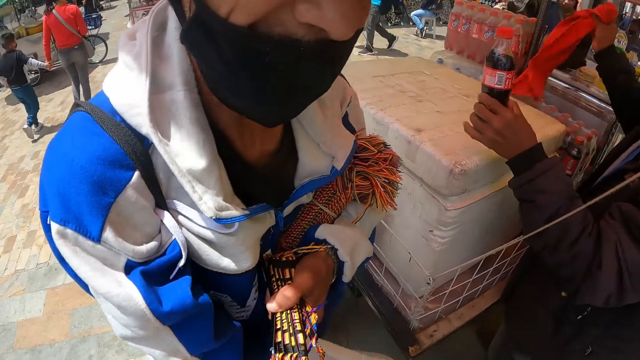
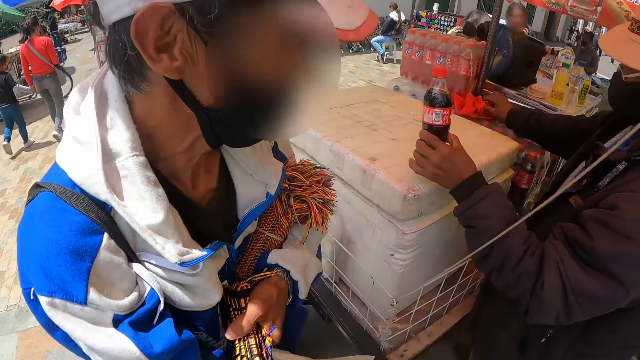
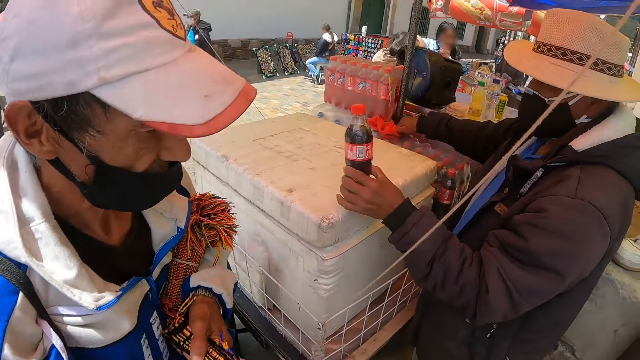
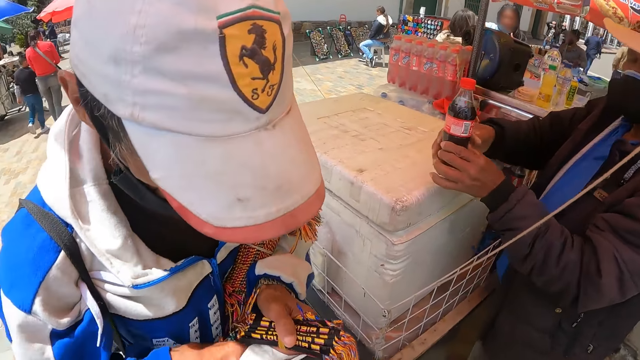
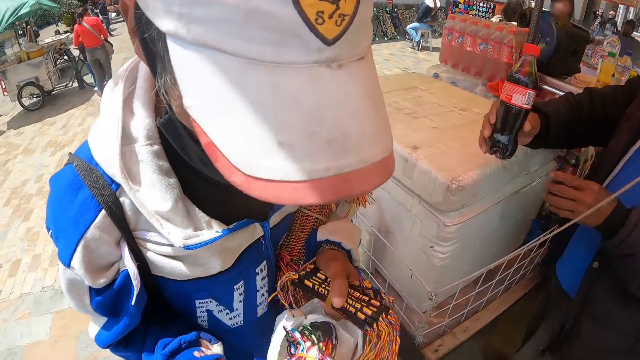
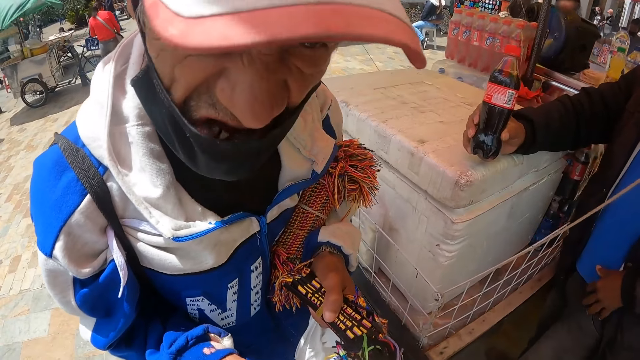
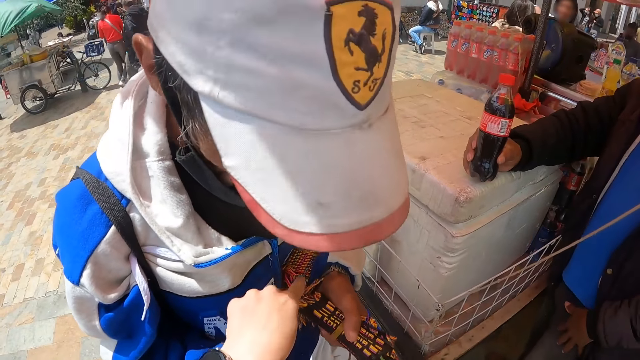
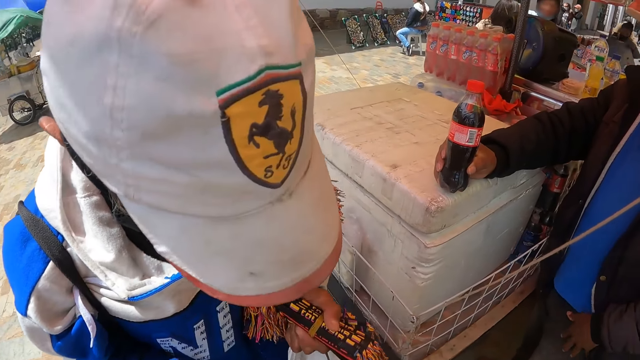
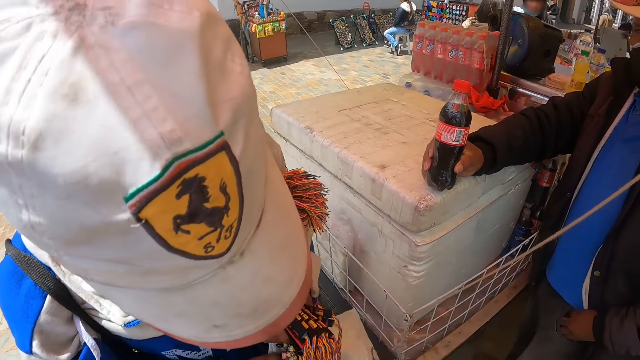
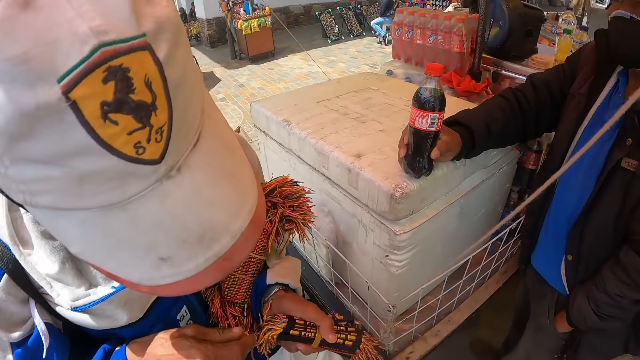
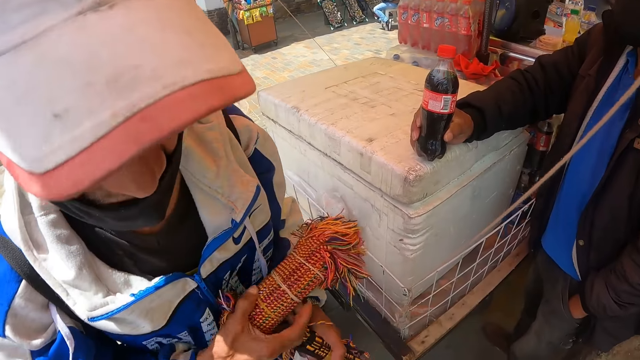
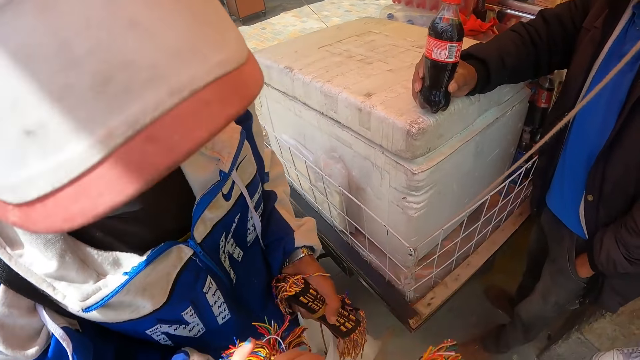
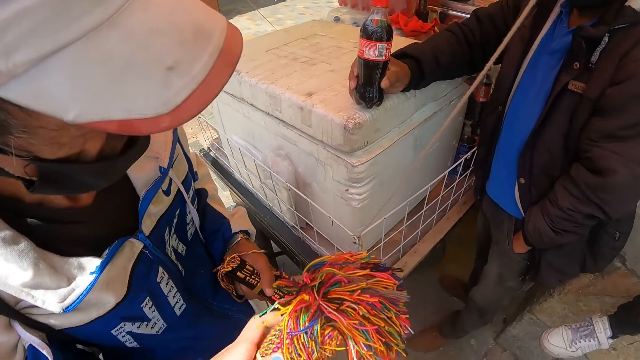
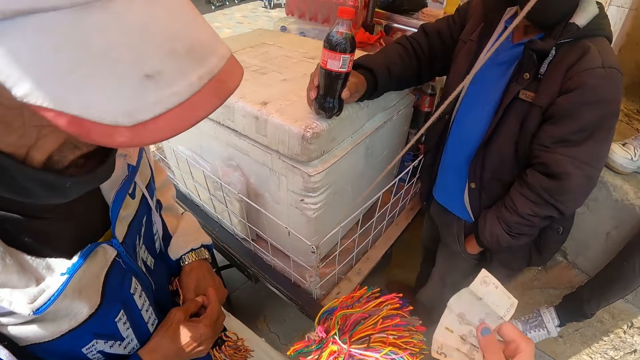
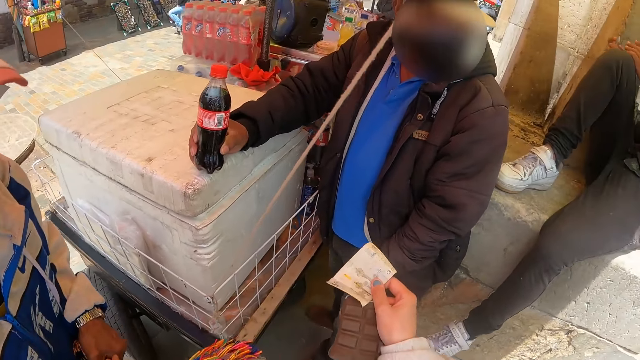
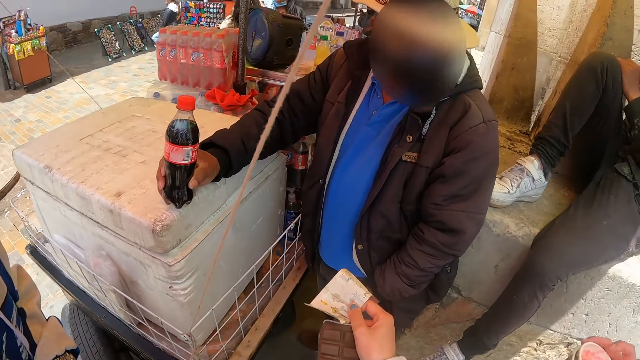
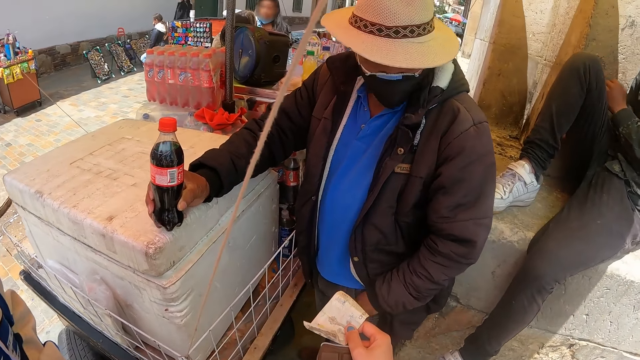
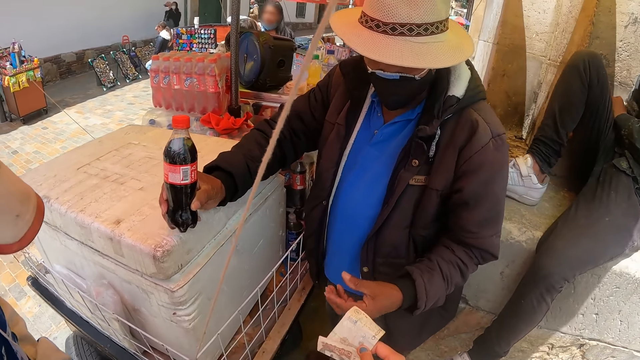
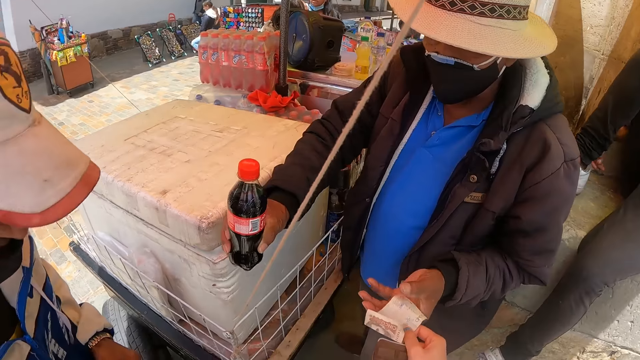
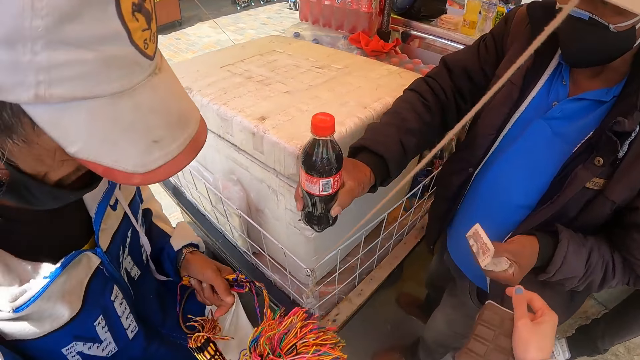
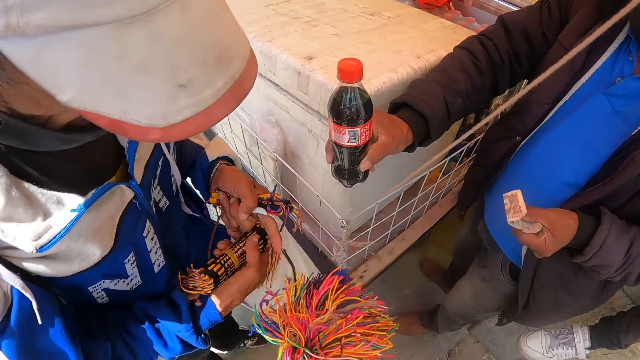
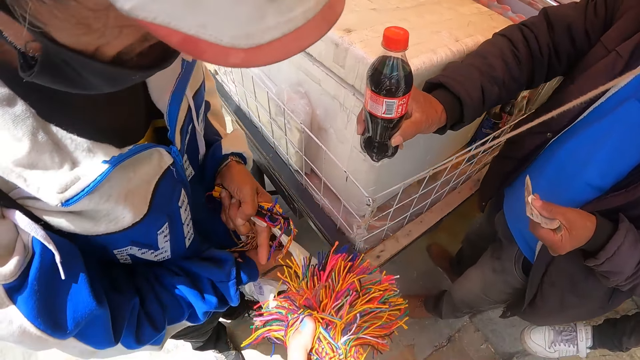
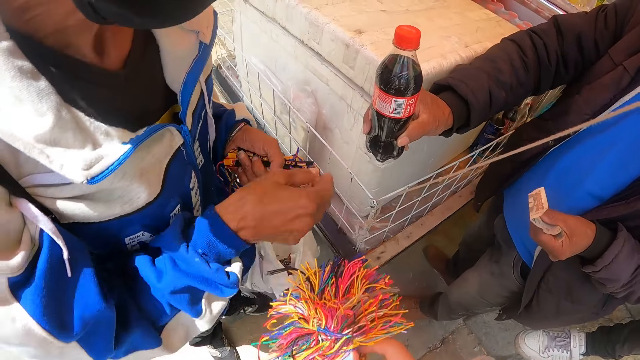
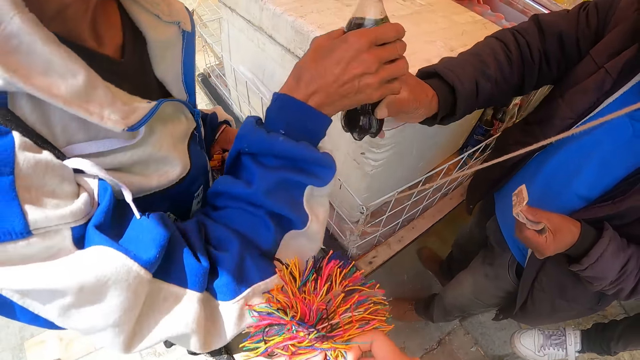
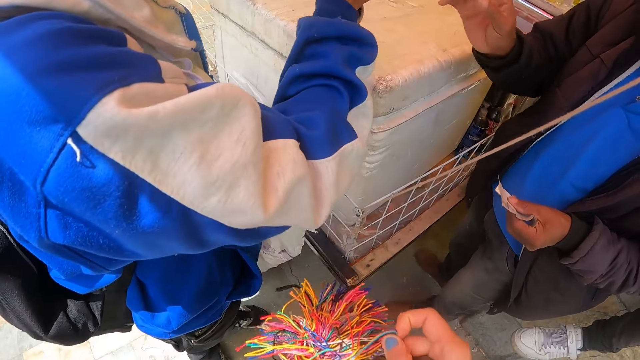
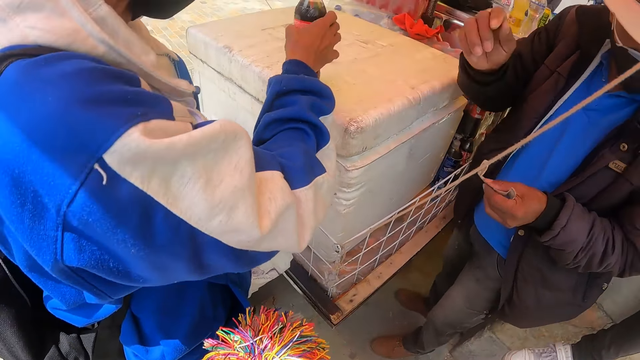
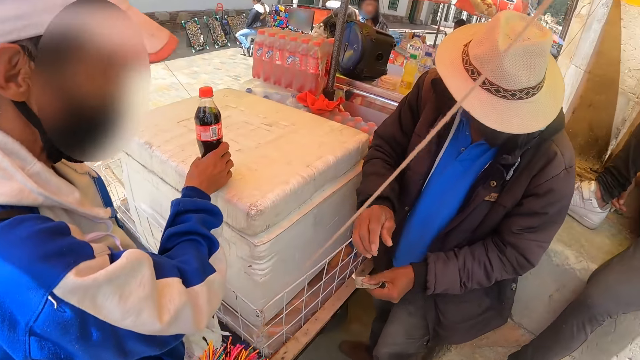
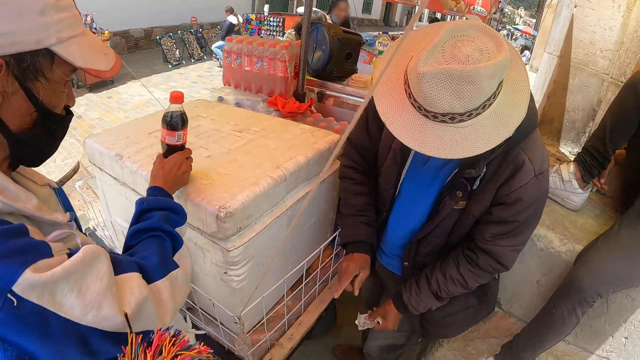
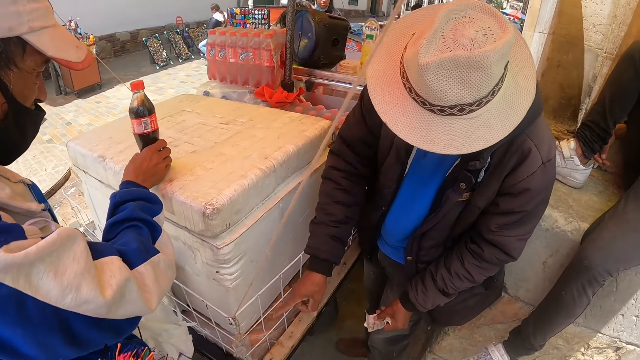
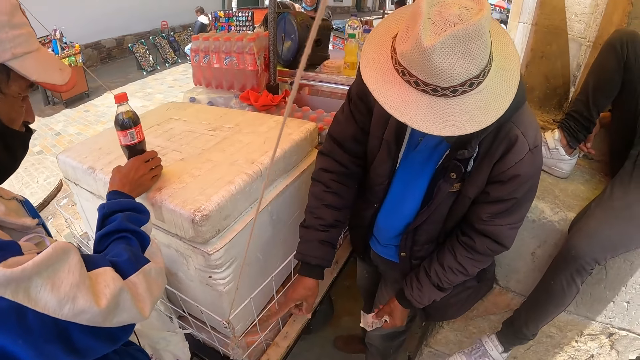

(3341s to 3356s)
A man moves the hand. The camera wearer looks around. They take bracelets from another man. They give the money to a third man. The first man picks up the soda, drops the soda.

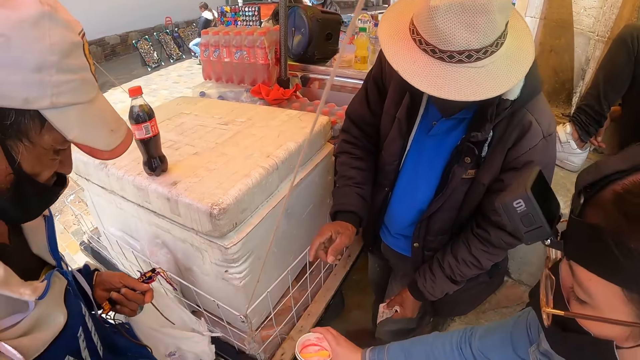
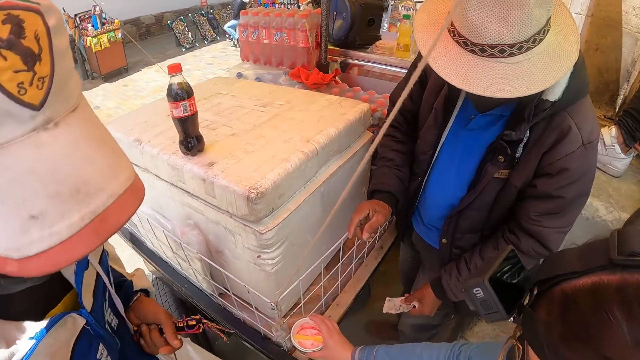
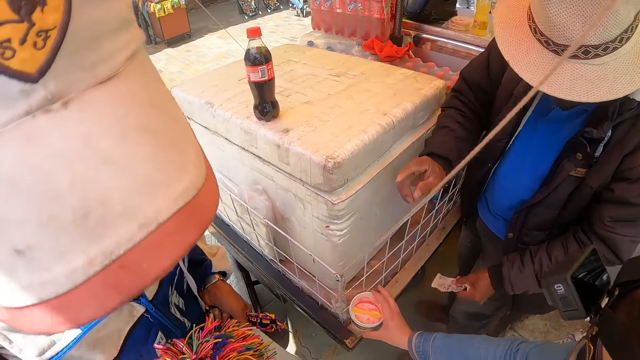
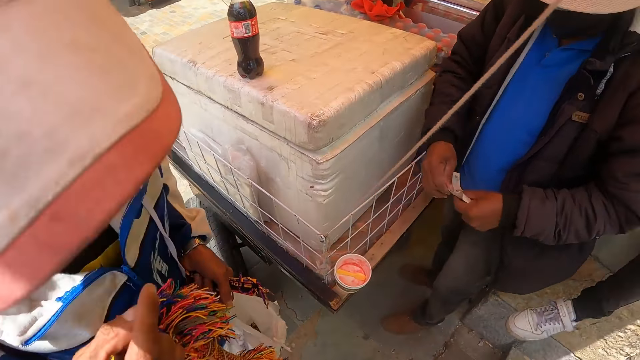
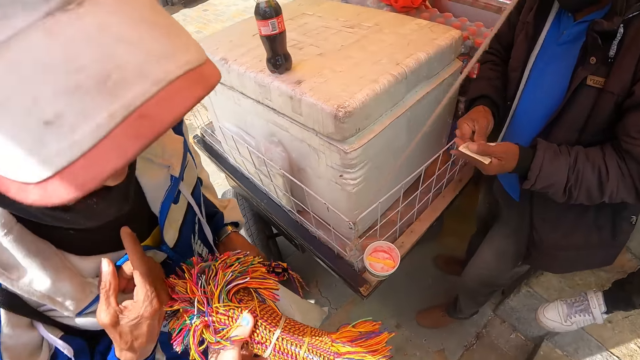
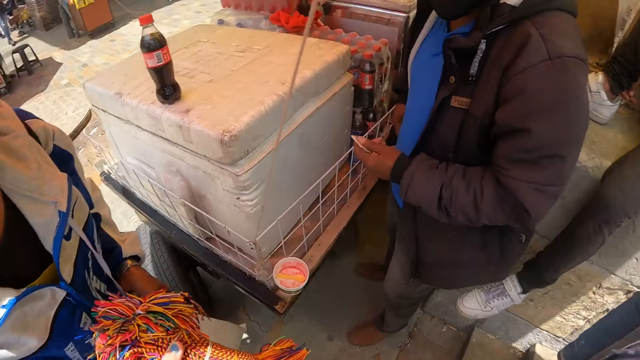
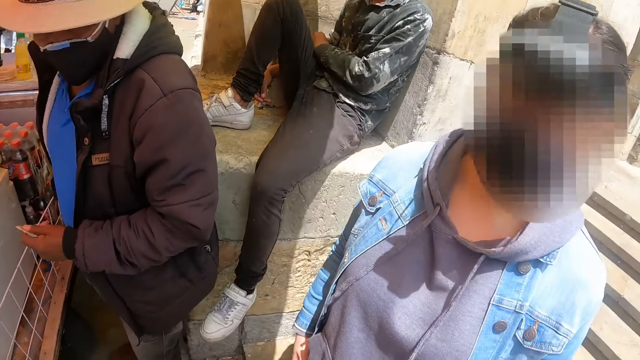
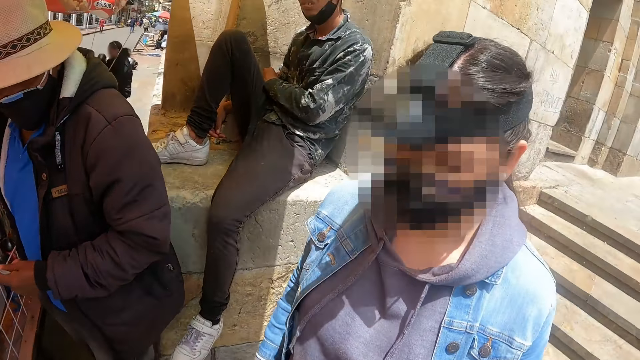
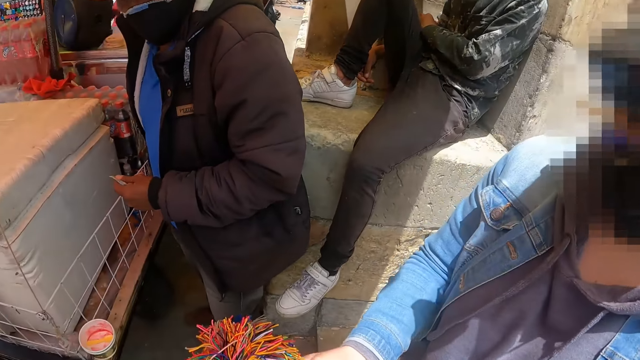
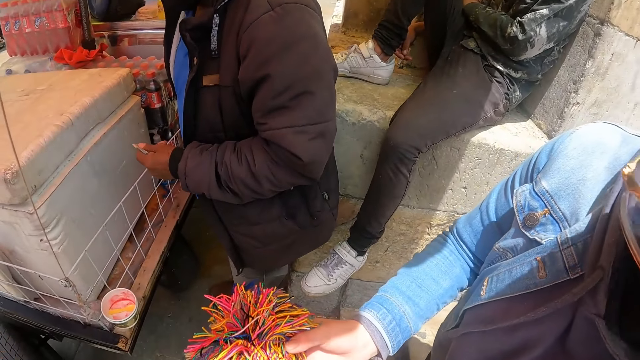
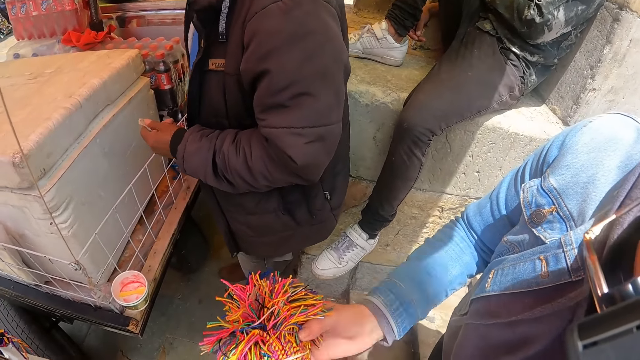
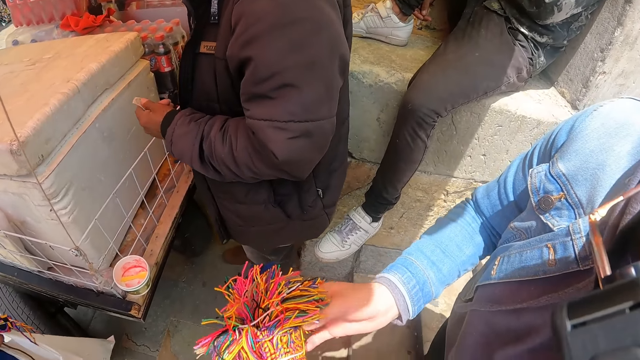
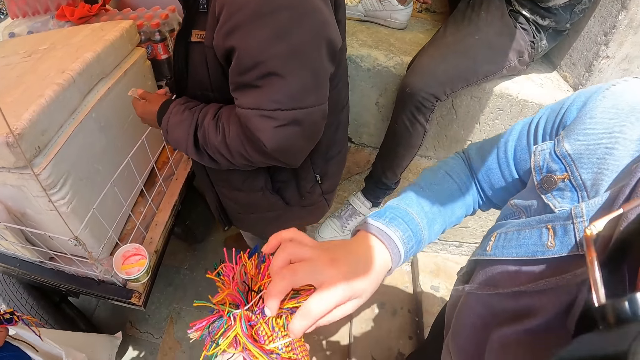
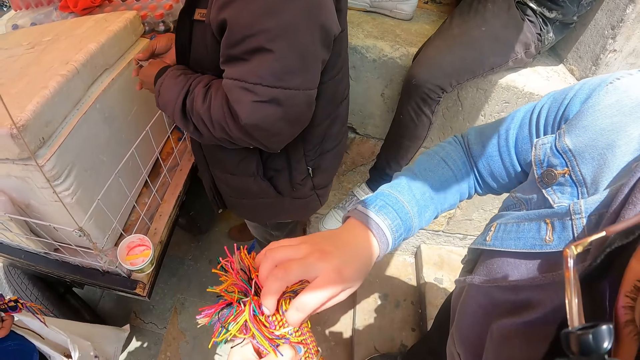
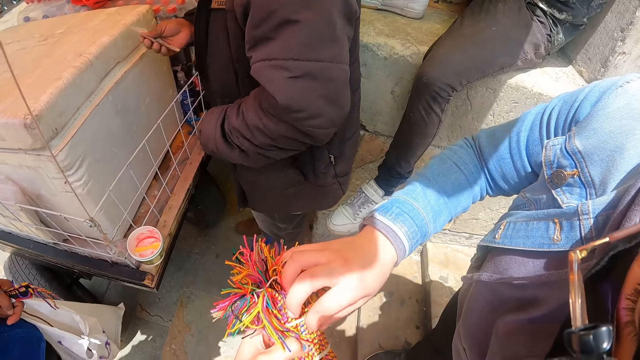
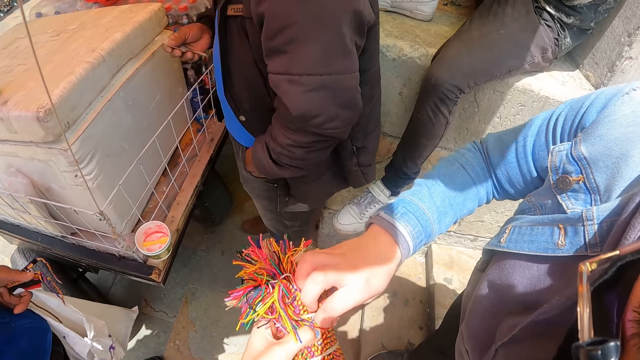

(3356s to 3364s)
The camera wearer looks around.
